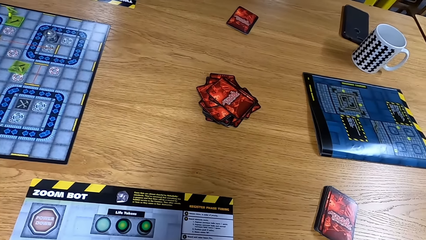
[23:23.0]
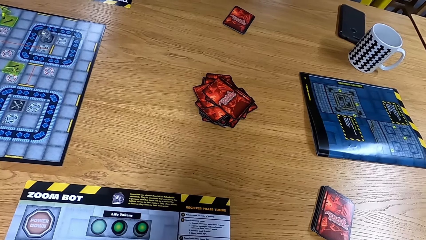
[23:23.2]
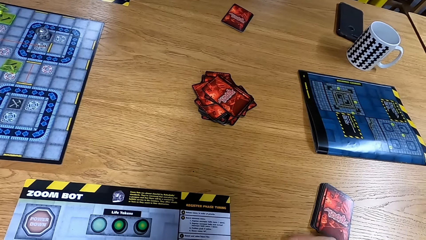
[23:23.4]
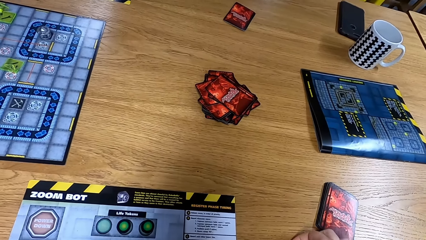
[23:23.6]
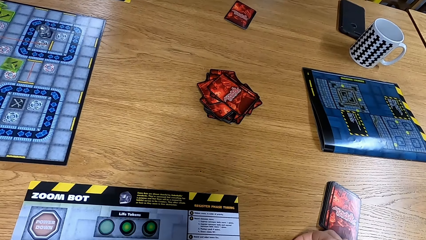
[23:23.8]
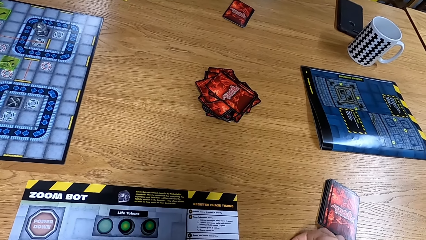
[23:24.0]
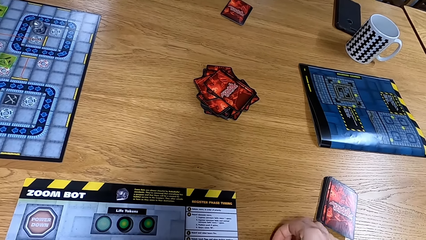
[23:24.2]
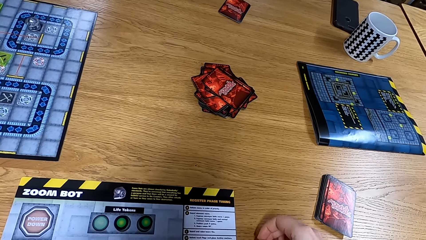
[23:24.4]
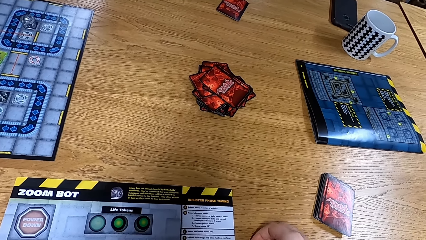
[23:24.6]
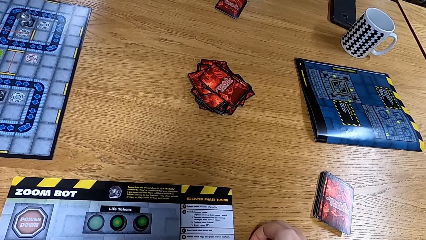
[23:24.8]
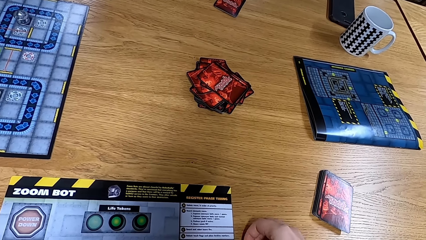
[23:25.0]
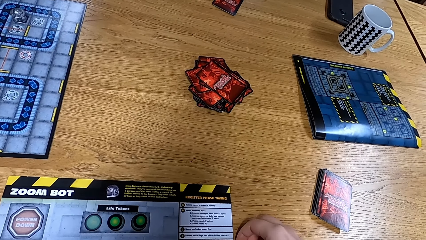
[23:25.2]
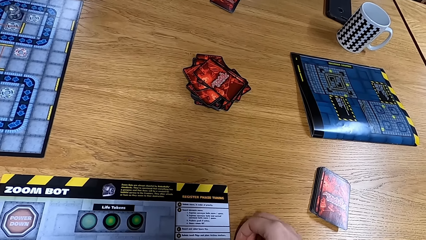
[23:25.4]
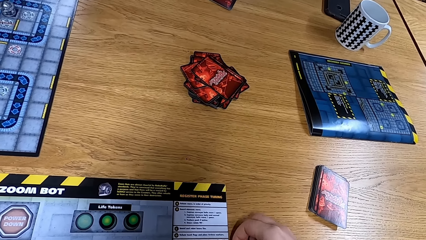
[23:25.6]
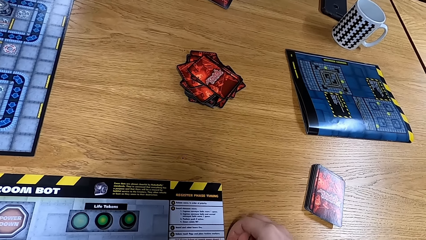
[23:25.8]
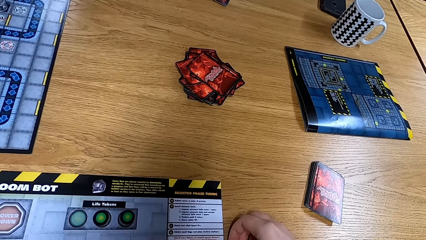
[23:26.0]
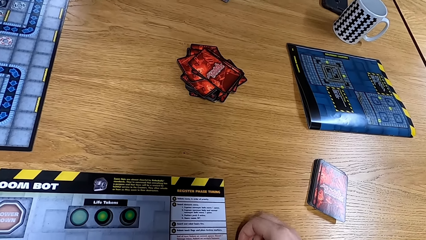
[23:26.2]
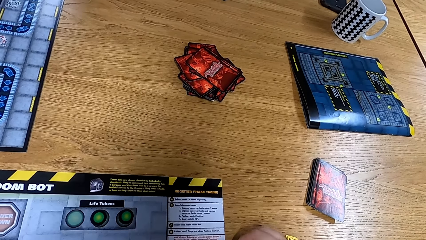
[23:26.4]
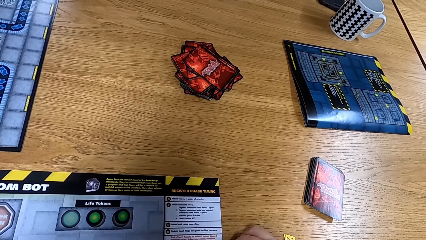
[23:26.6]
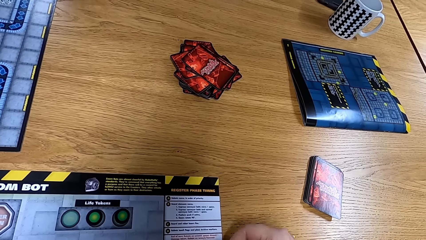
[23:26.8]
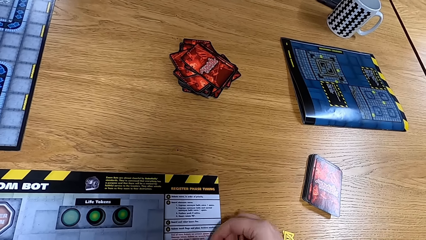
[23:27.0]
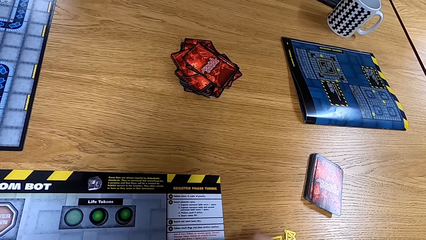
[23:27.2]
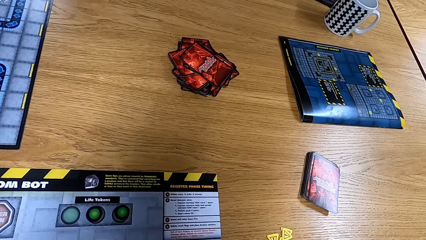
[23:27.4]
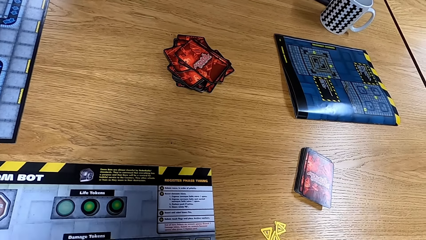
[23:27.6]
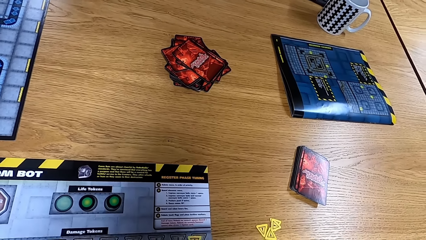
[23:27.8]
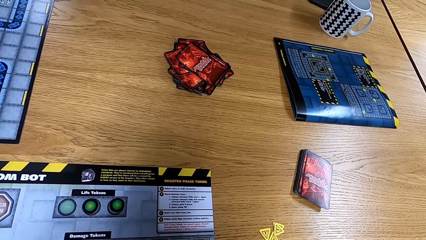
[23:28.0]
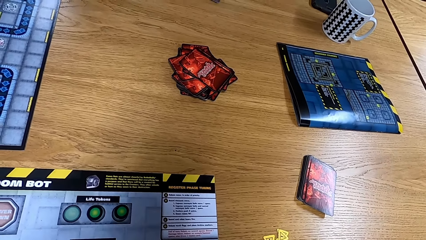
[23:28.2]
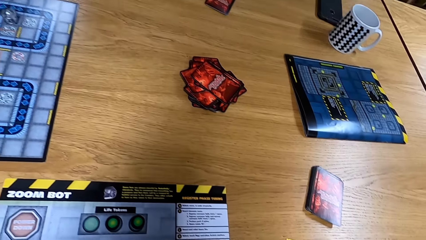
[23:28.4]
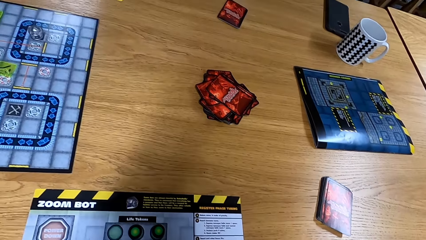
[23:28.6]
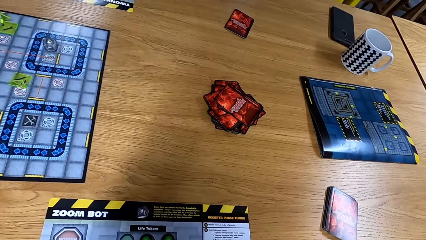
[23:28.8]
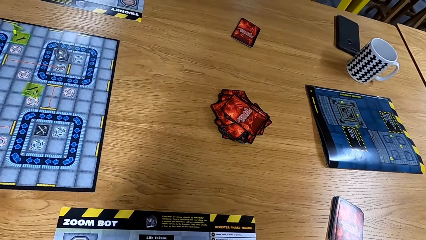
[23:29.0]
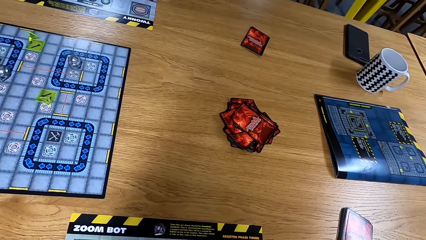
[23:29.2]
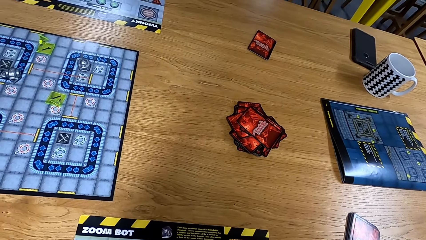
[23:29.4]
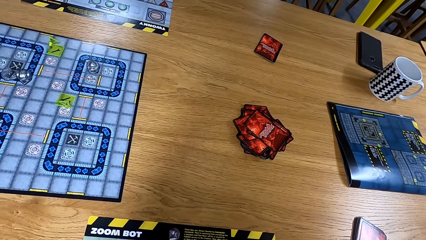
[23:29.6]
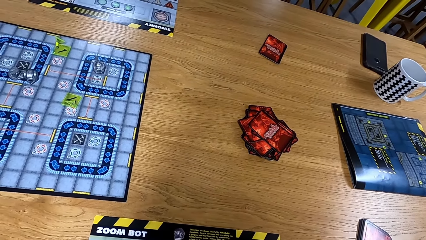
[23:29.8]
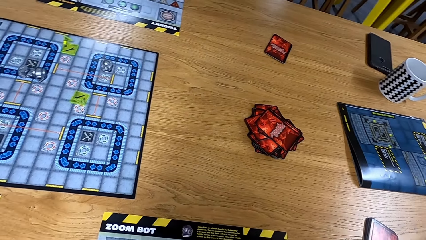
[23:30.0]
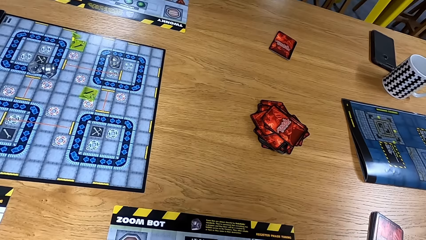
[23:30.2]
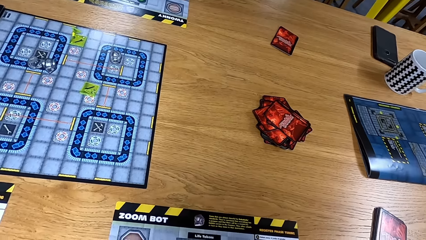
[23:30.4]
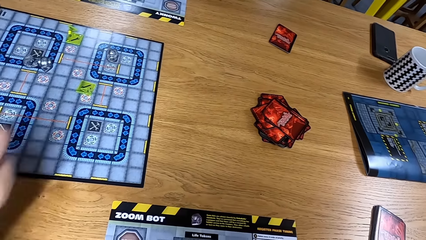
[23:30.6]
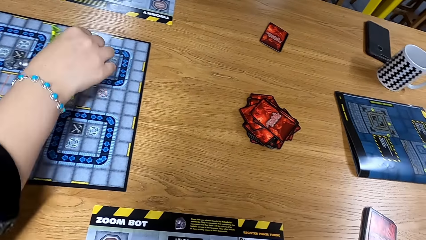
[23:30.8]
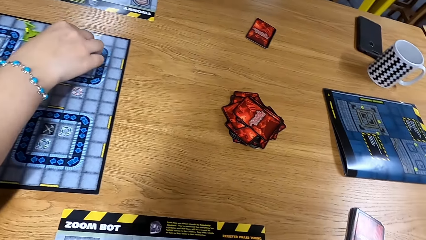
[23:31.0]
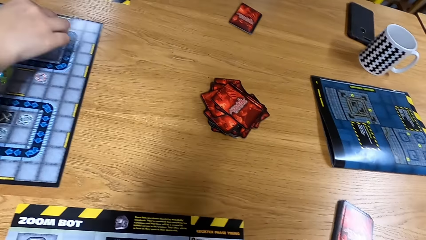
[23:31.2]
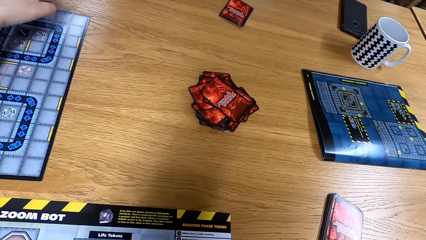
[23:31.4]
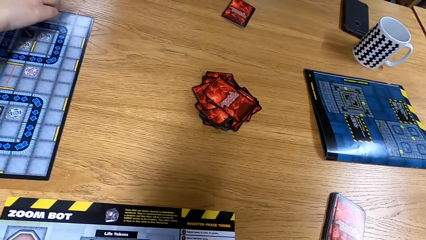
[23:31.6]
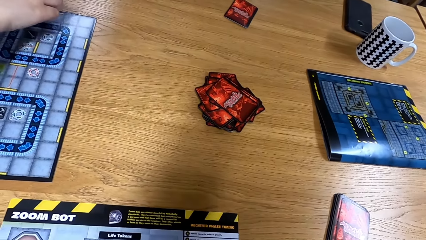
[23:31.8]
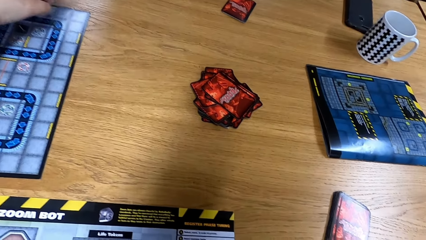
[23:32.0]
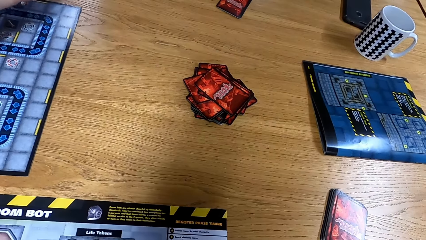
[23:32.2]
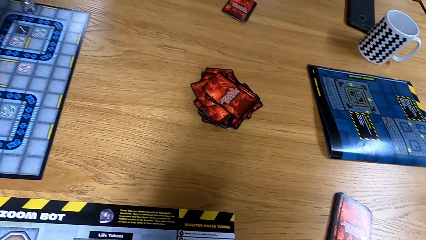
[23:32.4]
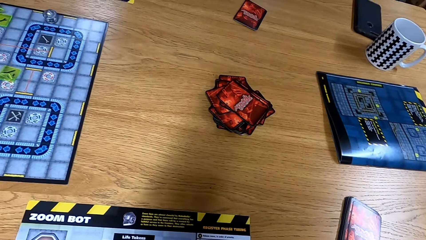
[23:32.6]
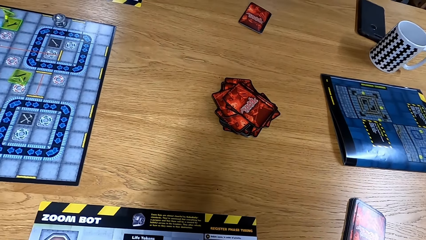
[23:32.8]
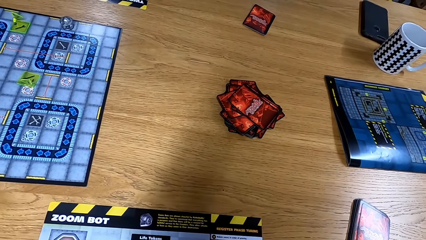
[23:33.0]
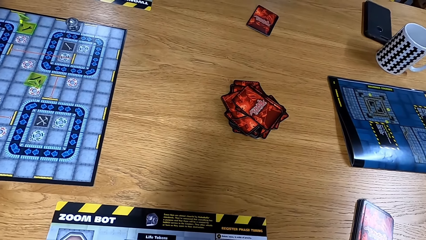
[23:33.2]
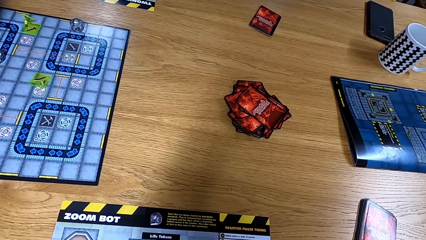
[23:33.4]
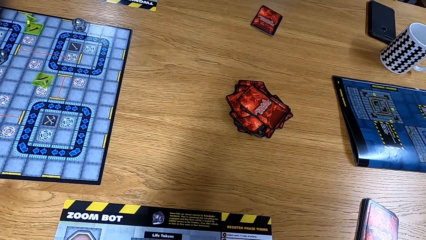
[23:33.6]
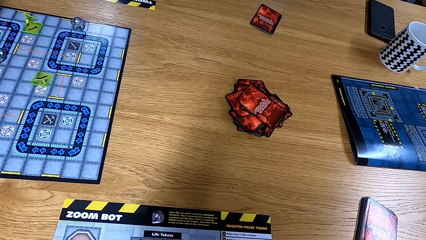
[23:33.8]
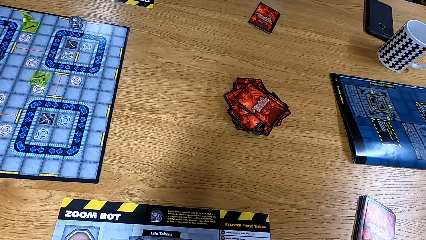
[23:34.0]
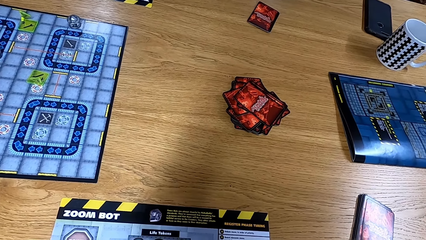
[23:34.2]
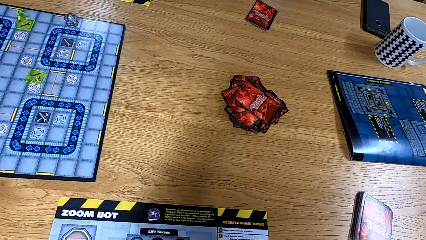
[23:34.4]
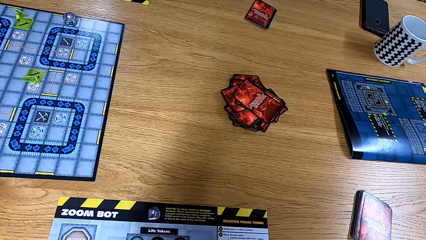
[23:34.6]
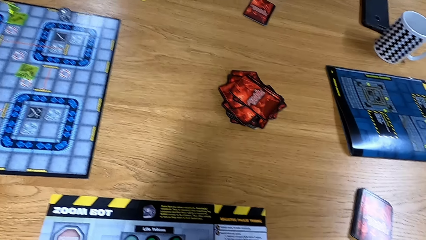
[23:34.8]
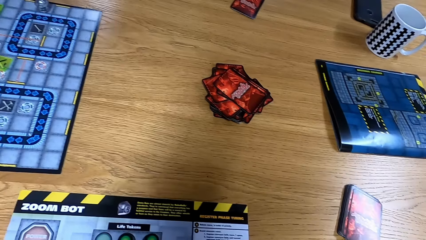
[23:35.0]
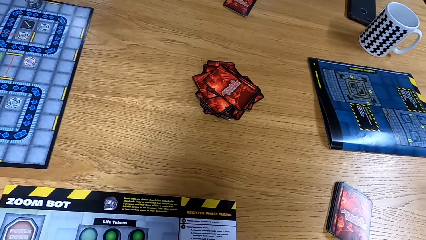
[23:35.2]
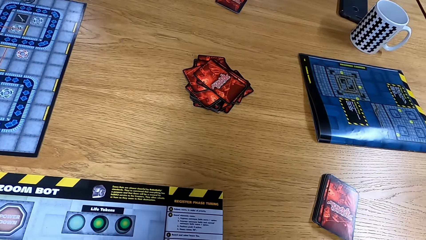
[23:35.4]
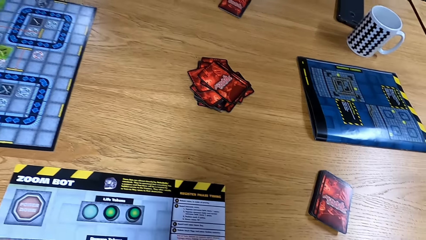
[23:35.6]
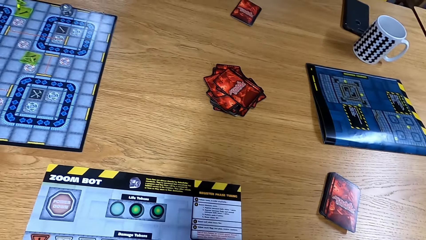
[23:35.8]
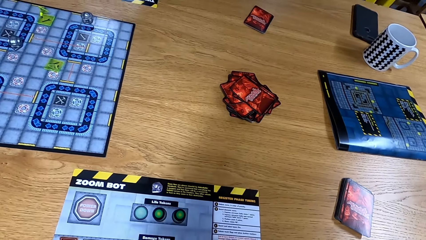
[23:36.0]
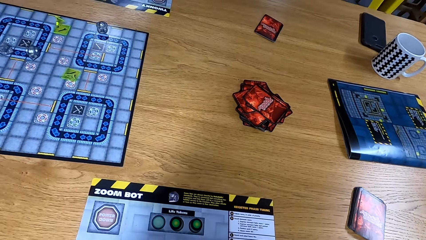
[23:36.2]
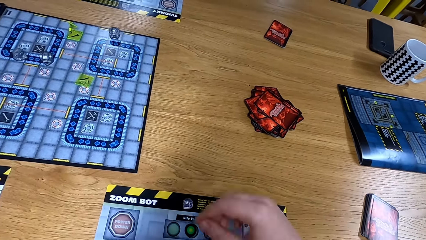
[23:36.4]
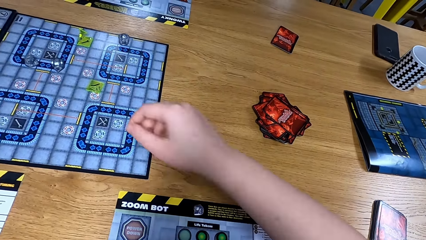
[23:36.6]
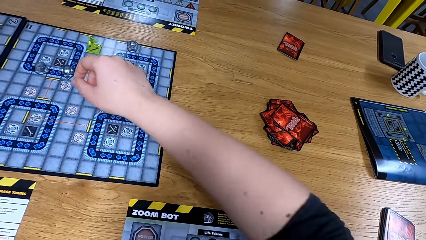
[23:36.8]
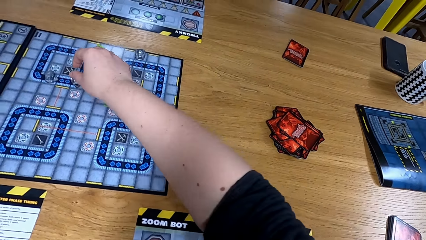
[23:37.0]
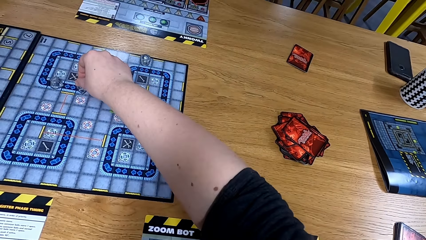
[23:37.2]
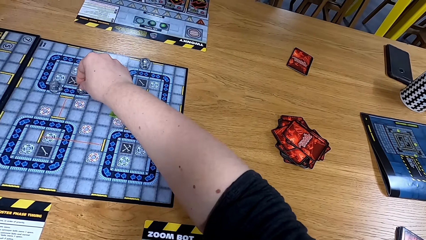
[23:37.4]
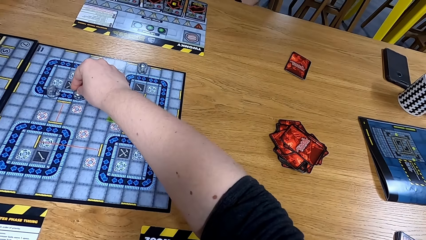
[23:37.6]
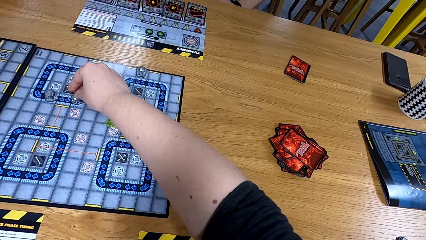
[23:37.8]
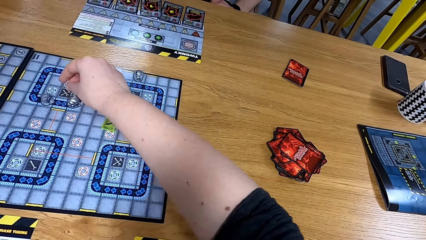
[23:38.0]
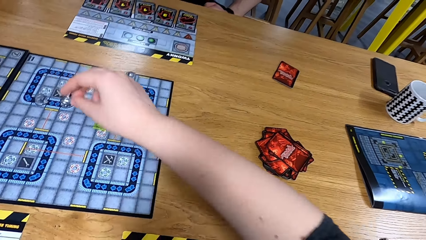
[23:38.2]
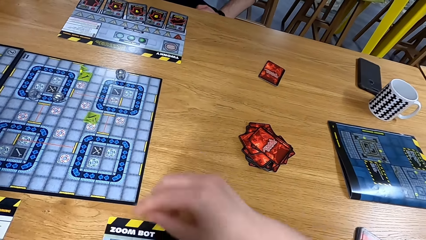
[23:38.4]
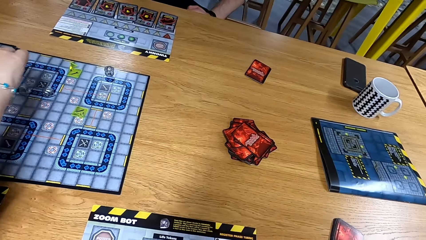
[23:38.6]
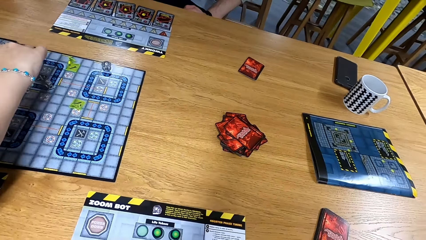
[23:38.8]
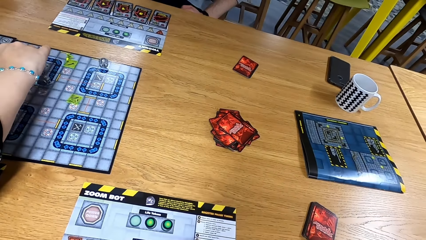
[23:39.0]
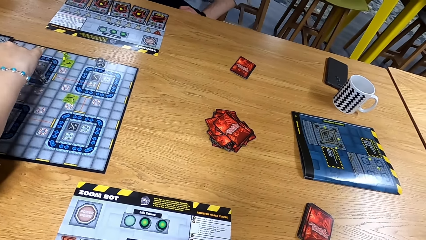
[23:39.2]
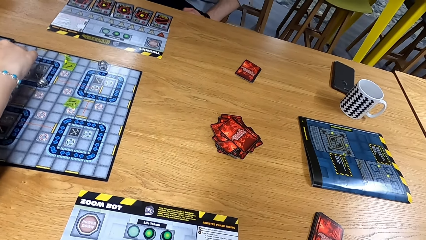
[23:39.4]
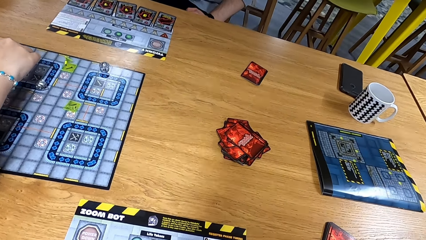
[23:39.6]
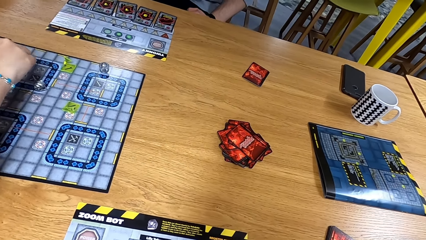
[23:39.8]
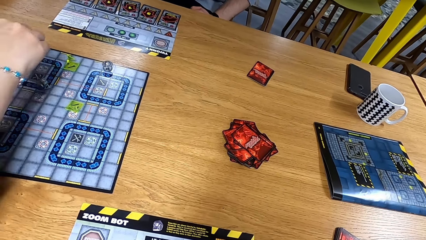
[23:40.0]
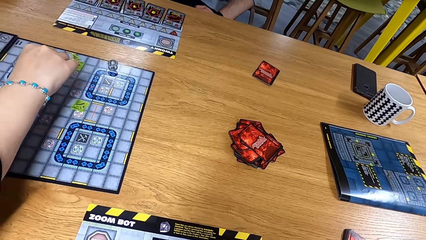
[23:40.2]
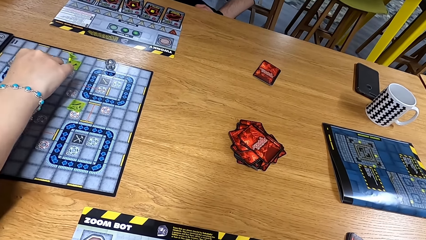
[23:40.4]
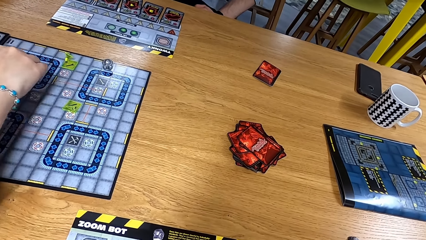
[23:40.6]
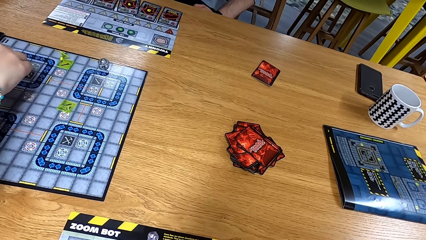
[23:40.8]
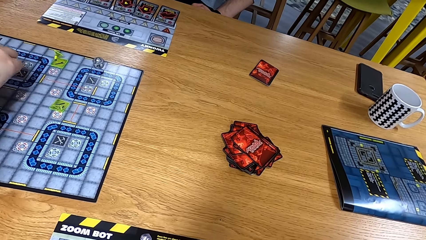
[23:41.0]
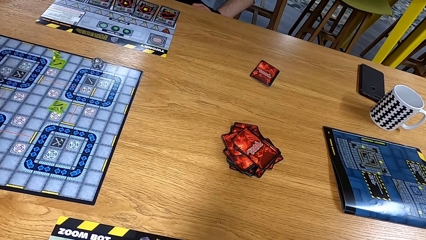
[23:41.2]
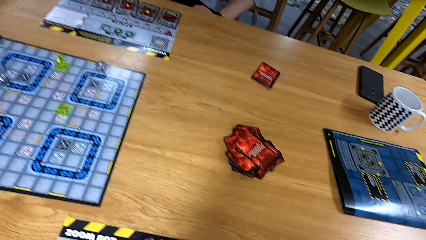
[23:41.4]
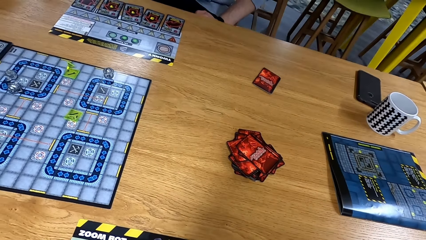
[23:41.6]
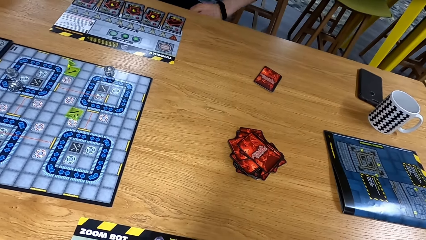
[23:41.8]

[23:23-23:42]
The camera wearer looks at the table. They move hands. They look at the table. A man moves a dice on the board. The camera wearer looks at the table. They move the dice on the board. The man moves the dice on the board.
